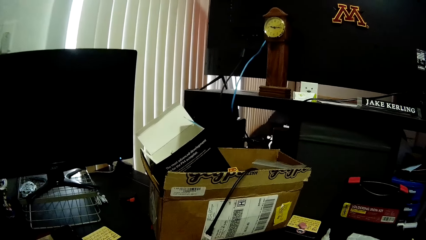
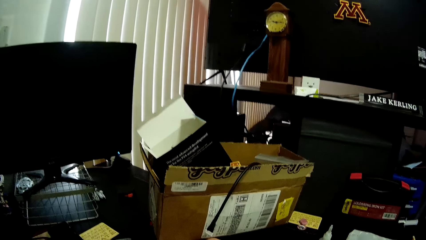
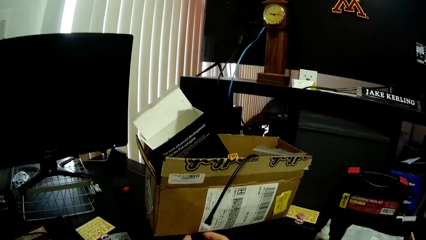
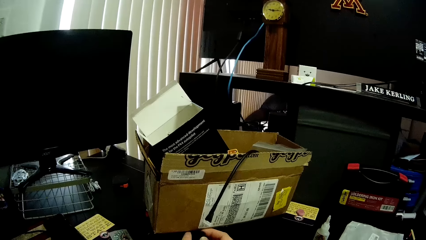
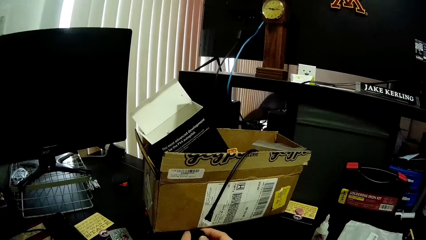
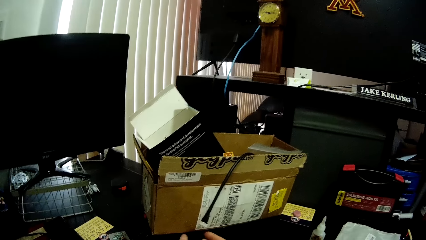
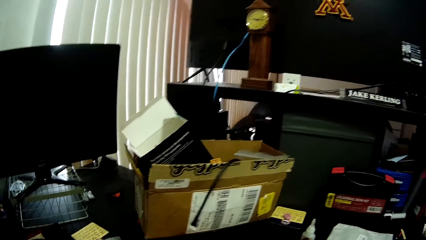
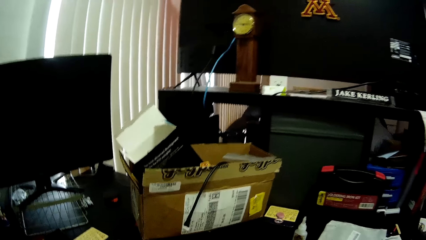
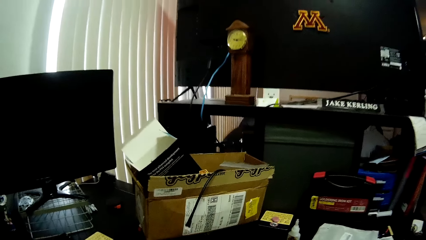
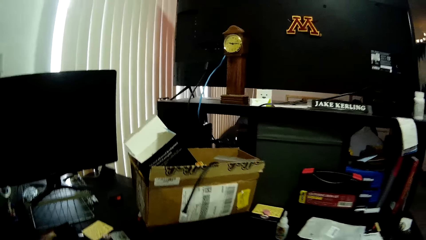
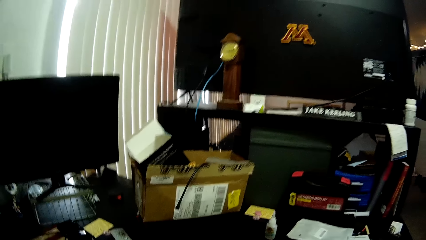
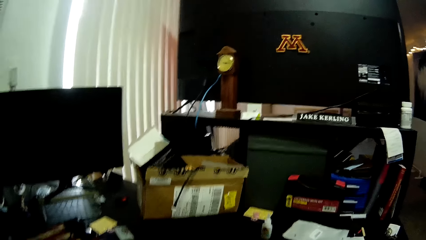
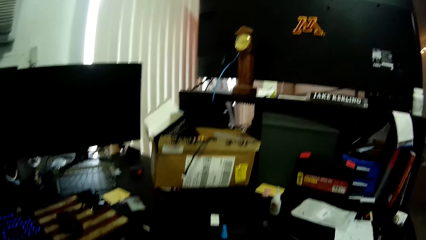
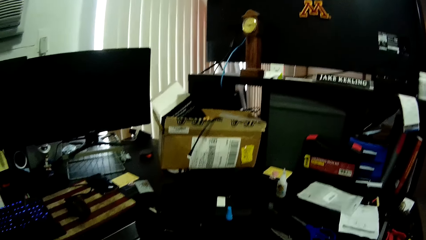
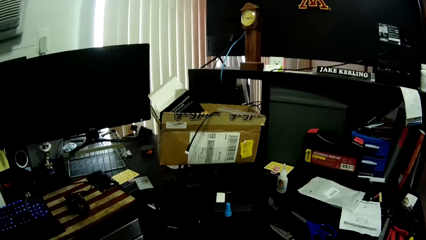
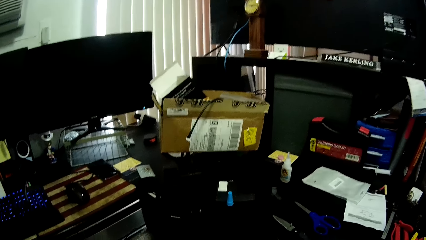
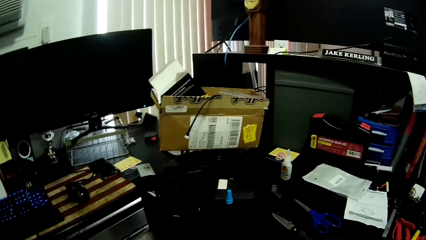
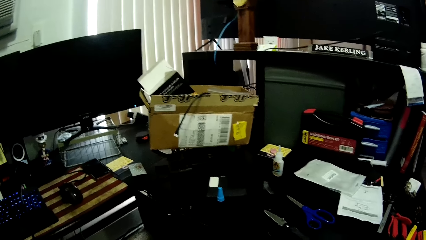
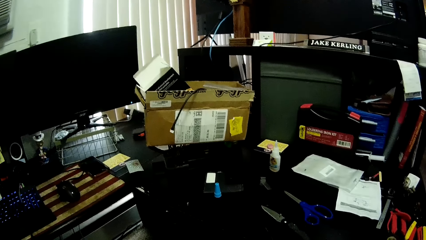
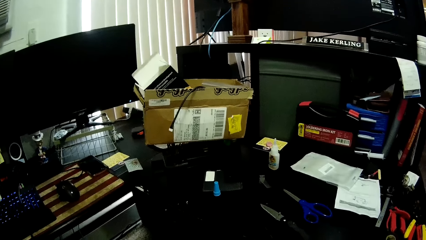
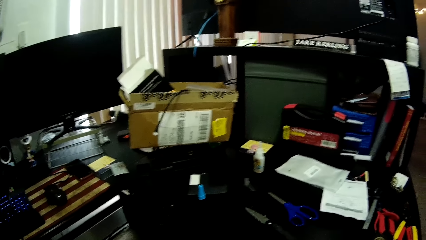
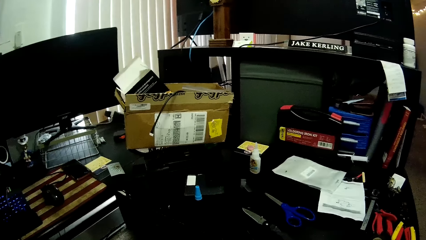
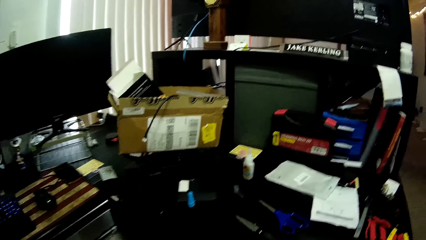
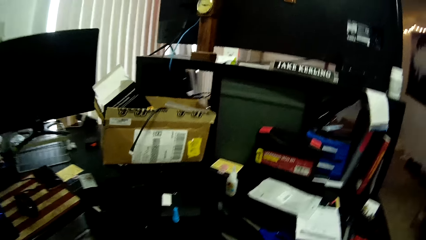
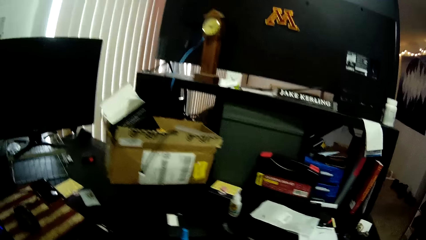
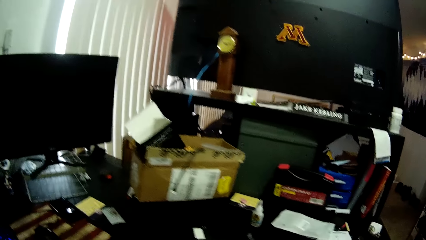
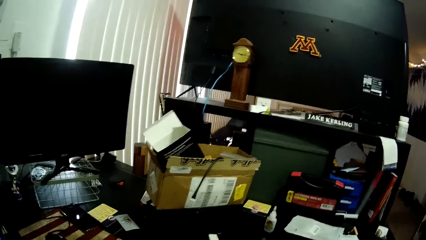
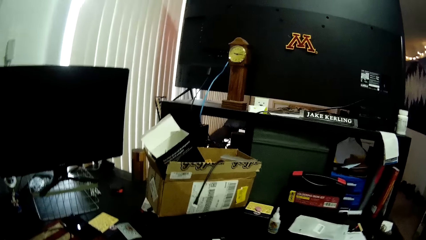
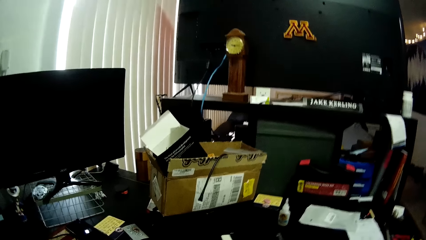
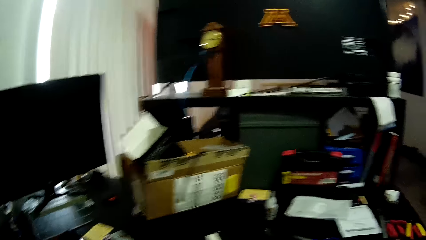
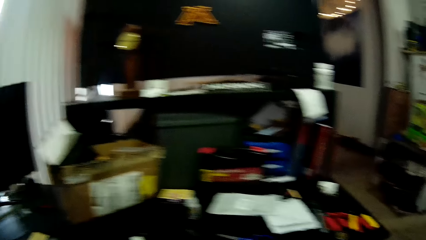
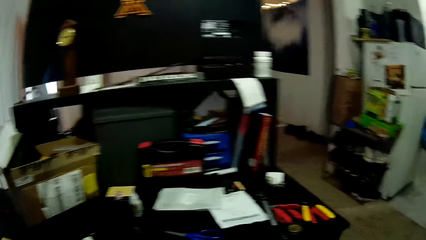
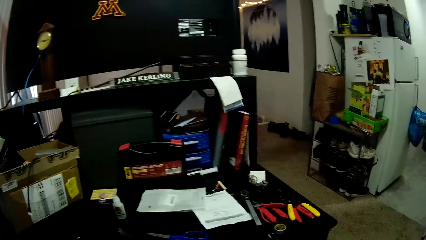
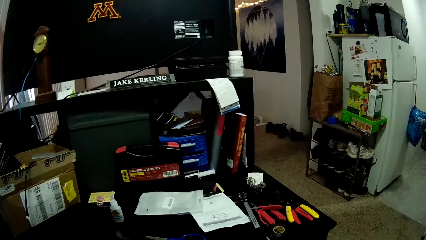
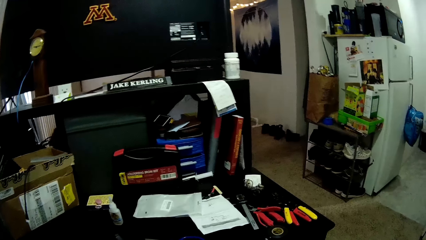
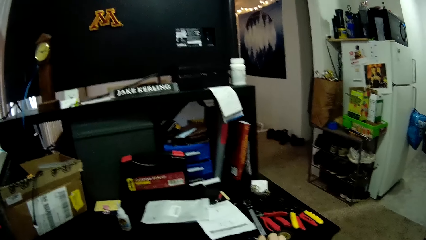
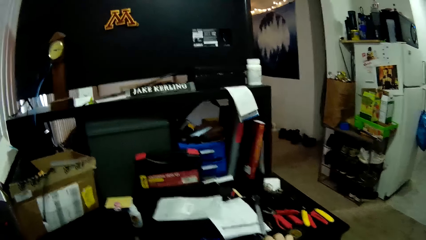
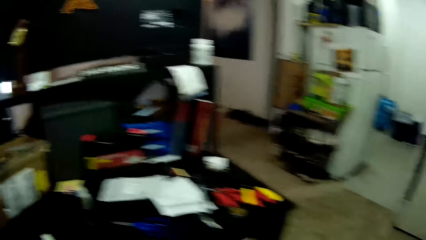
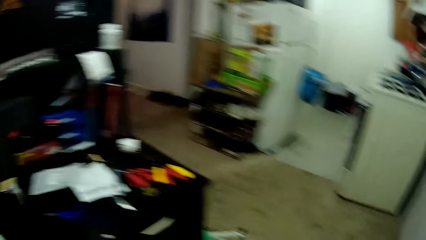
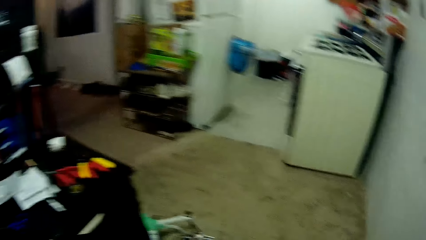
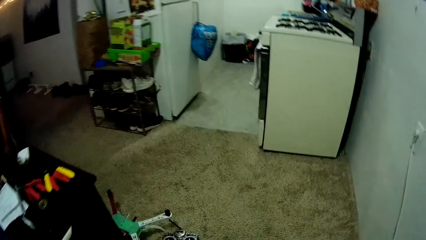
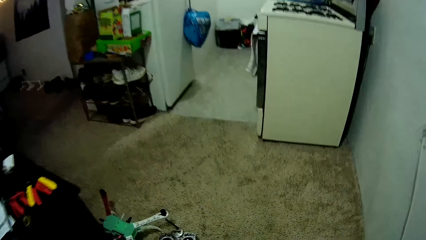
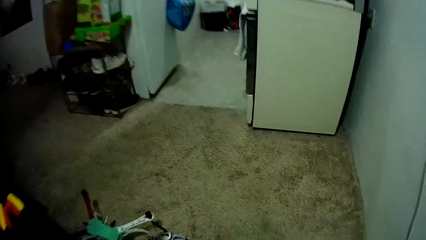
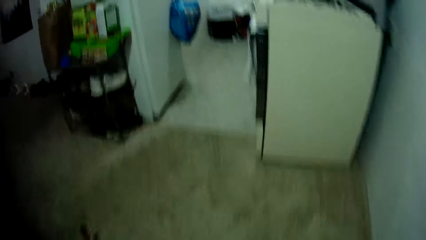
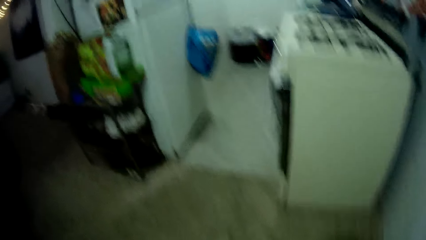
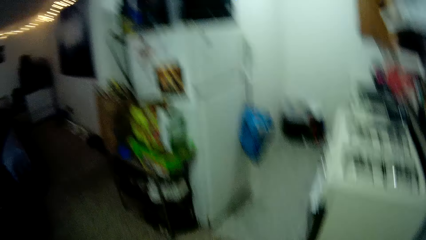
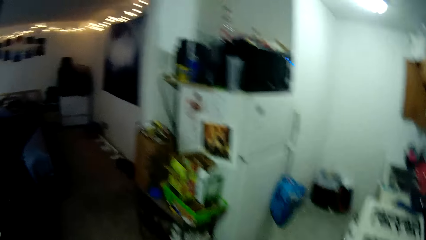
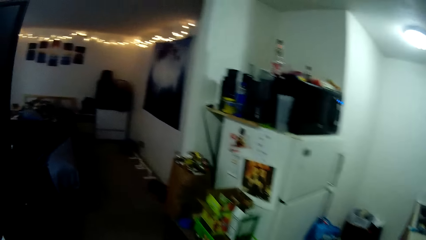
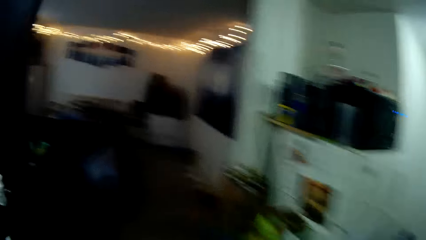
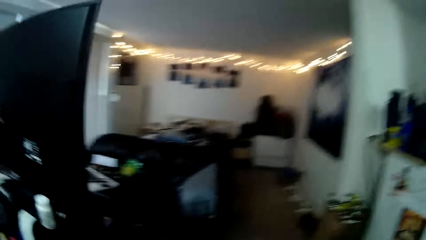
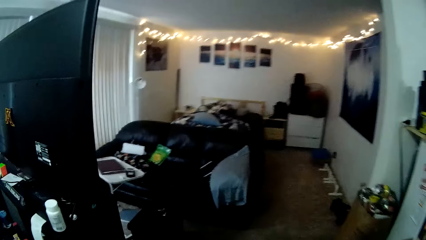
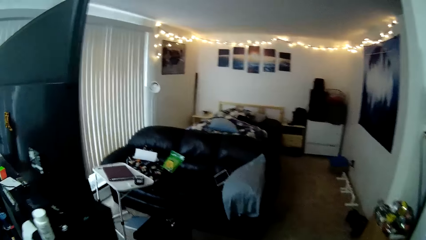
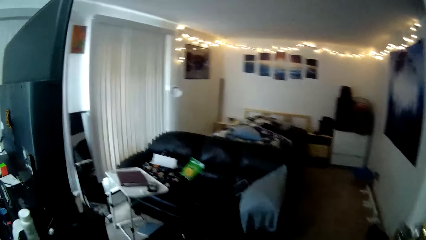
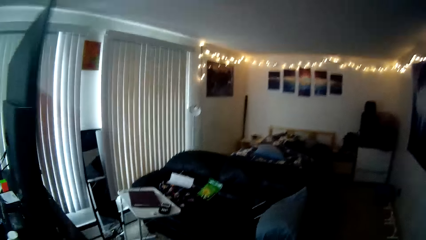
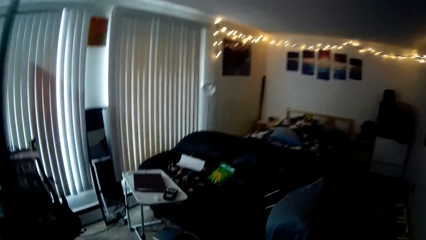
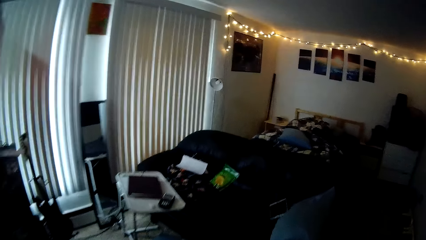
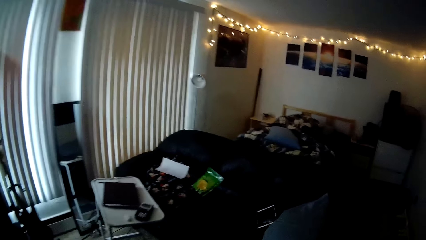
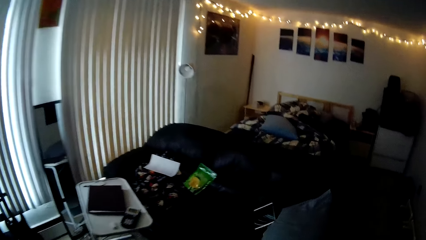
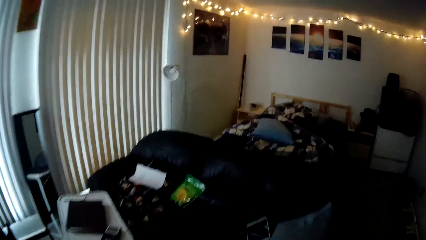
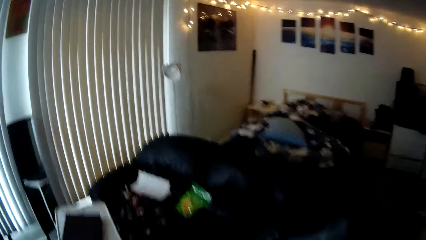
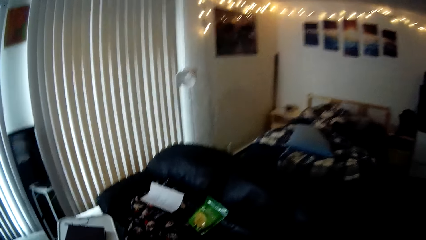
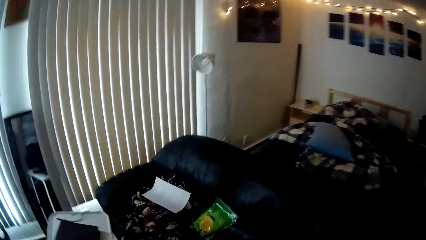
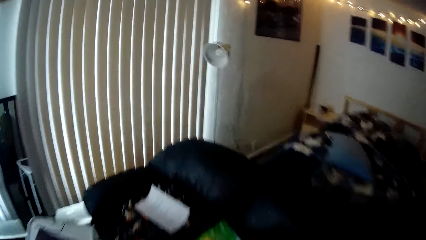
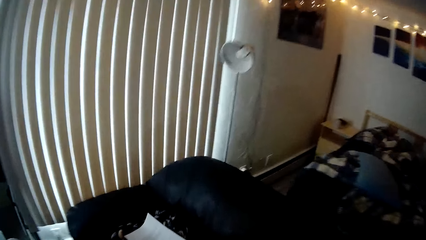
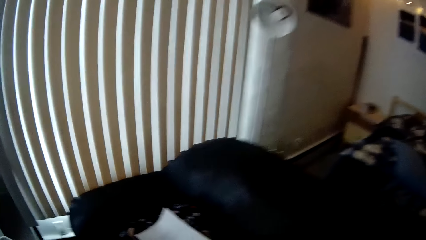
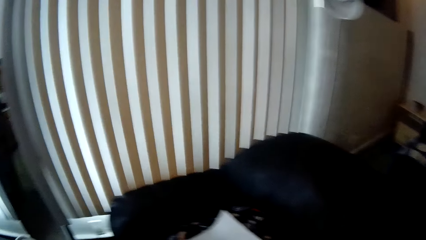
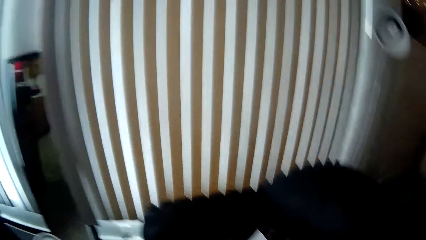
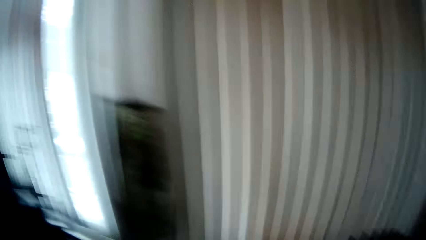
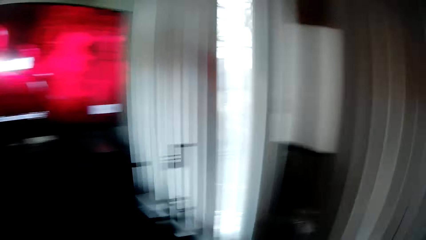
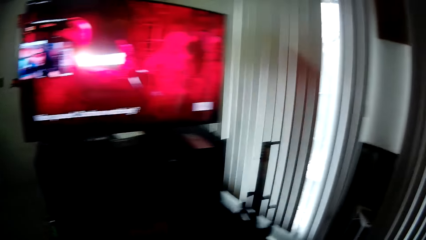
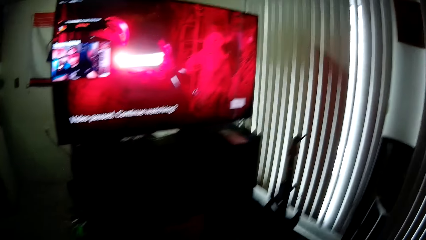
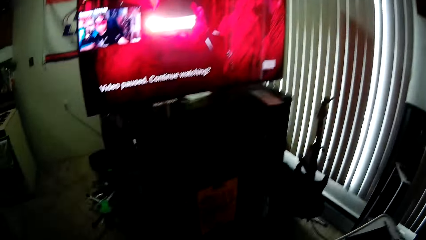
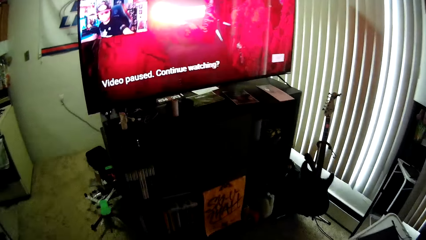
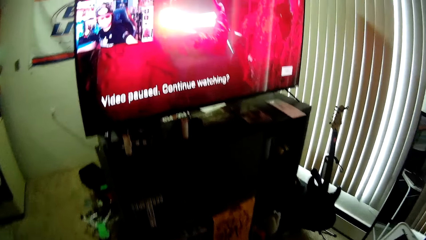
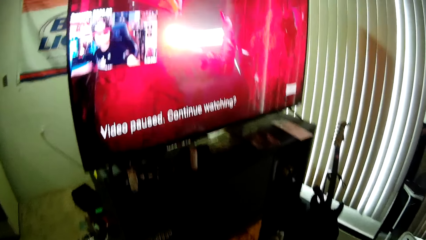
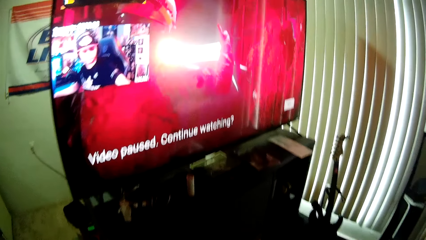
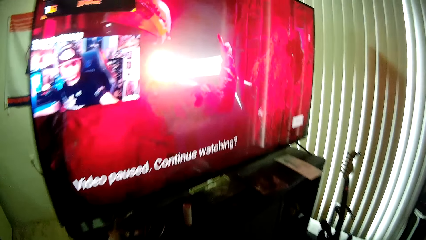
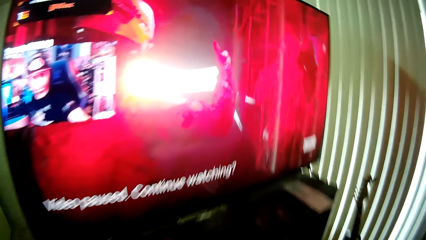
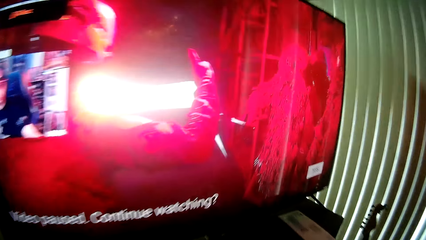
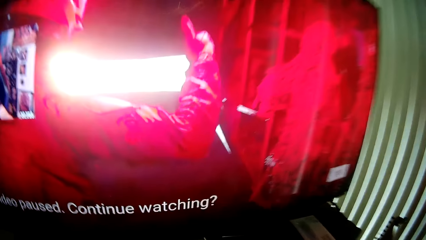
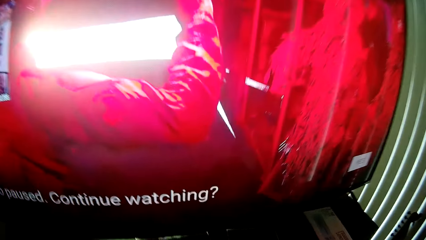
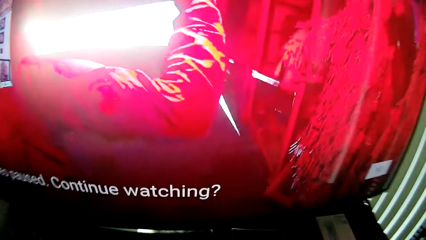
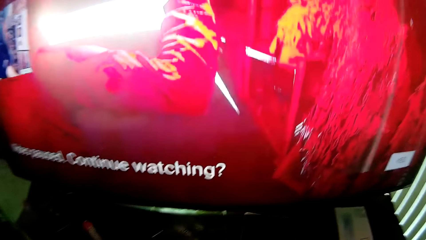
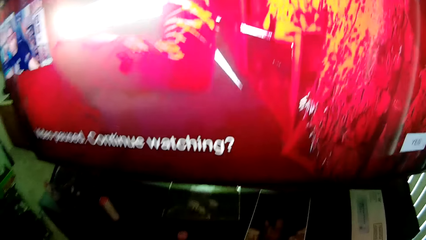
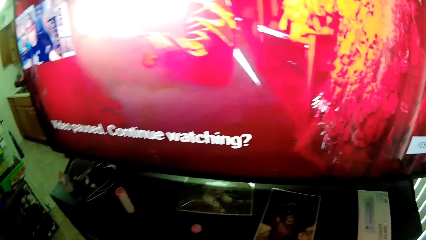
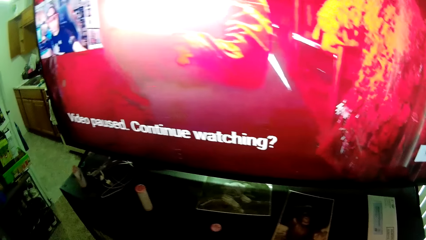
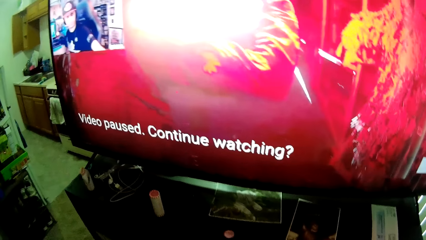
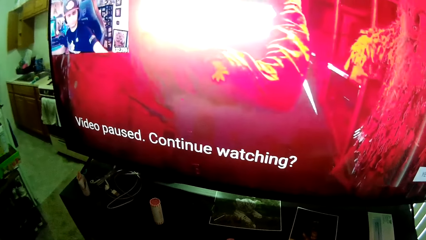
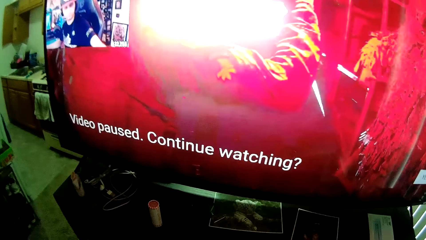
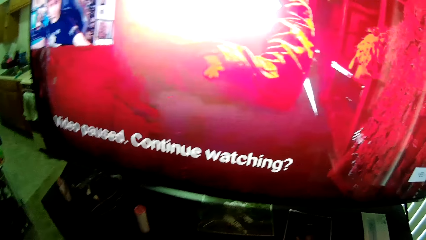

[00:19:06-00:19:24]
The camera wearer removes both his hands from the drone. He moves something. He picks up a tape from the table. He walks. He walks towards a TV.
